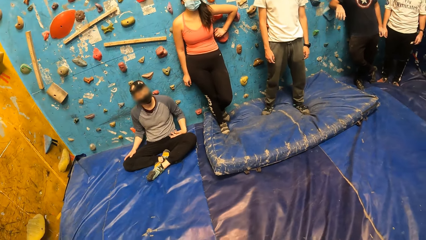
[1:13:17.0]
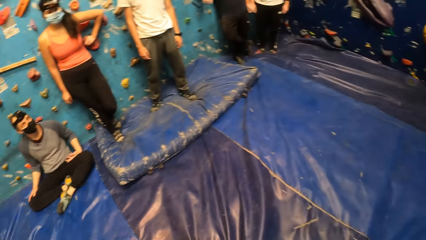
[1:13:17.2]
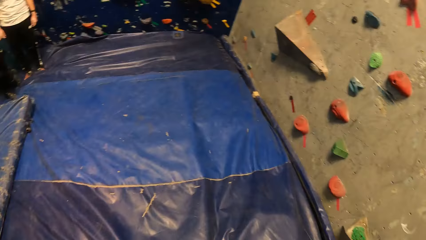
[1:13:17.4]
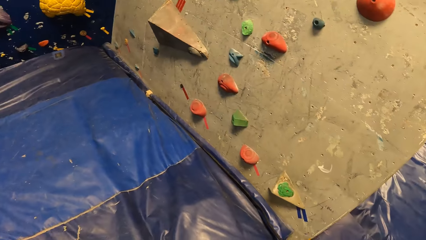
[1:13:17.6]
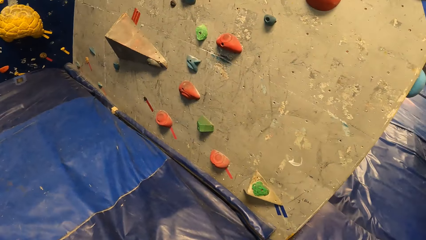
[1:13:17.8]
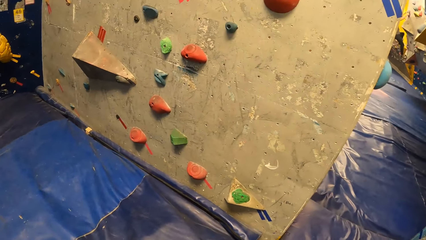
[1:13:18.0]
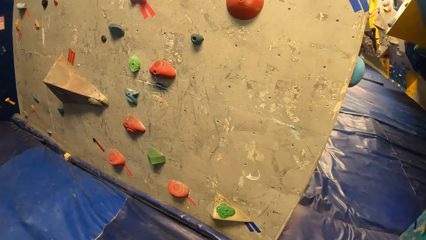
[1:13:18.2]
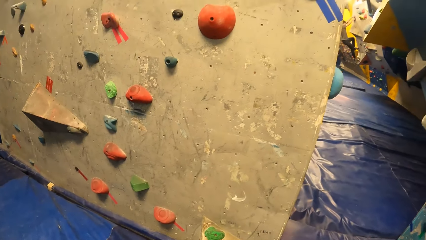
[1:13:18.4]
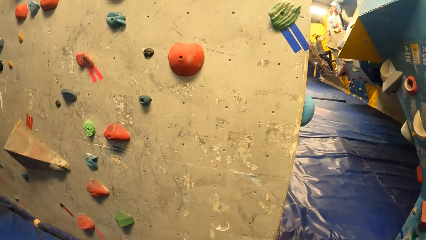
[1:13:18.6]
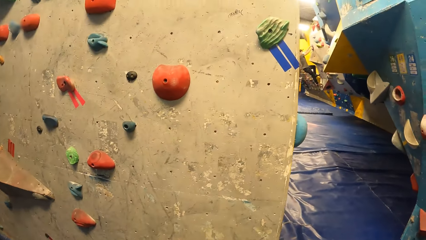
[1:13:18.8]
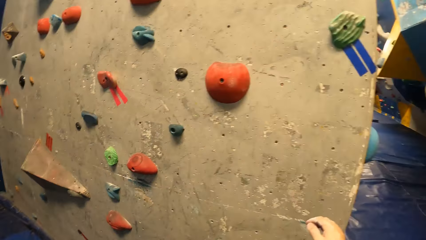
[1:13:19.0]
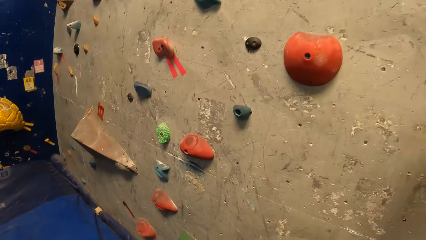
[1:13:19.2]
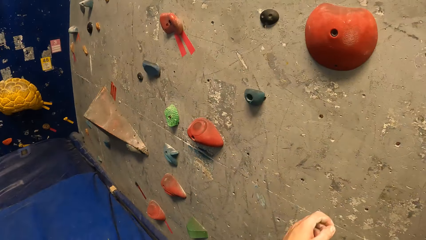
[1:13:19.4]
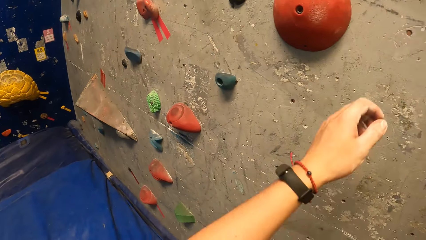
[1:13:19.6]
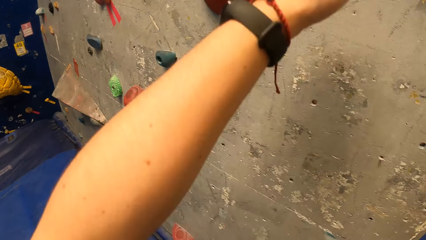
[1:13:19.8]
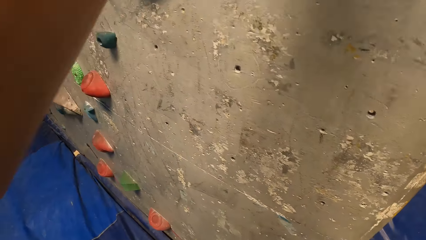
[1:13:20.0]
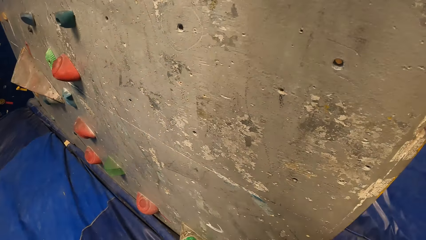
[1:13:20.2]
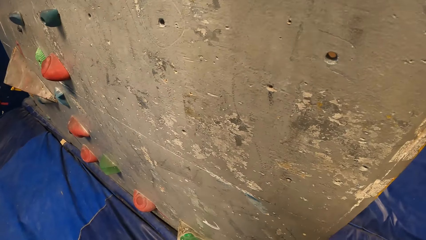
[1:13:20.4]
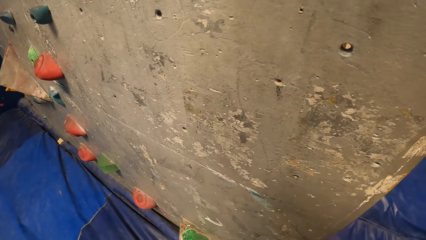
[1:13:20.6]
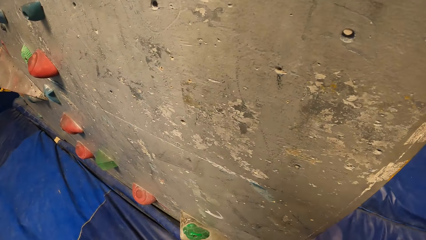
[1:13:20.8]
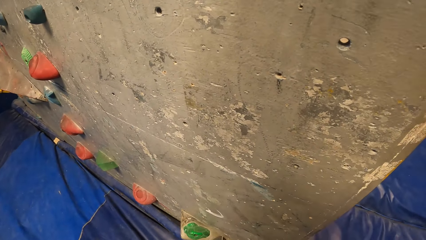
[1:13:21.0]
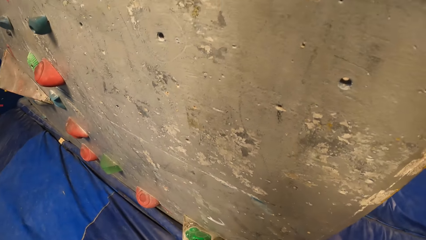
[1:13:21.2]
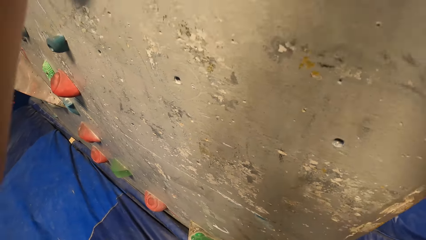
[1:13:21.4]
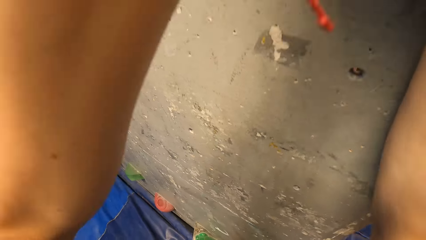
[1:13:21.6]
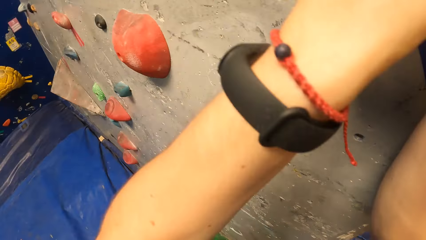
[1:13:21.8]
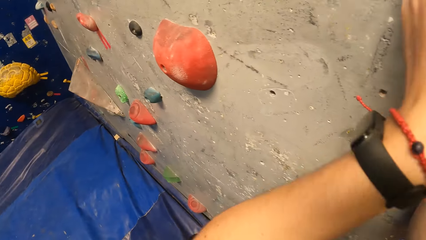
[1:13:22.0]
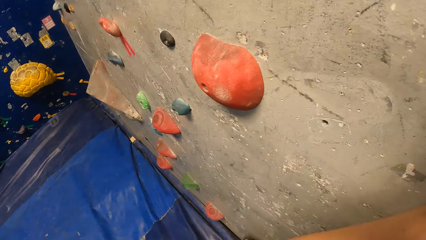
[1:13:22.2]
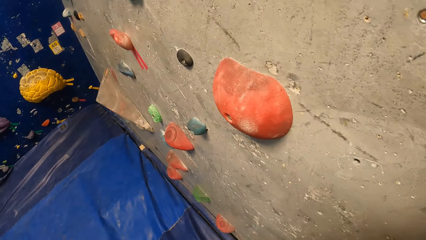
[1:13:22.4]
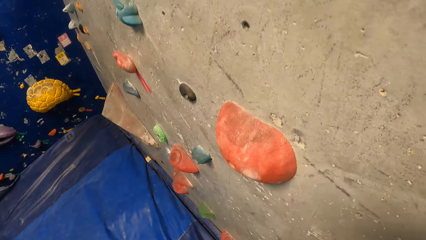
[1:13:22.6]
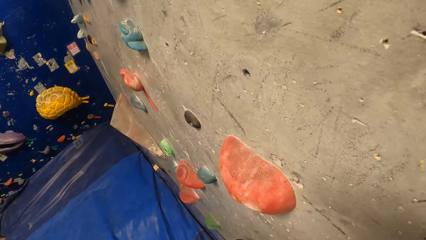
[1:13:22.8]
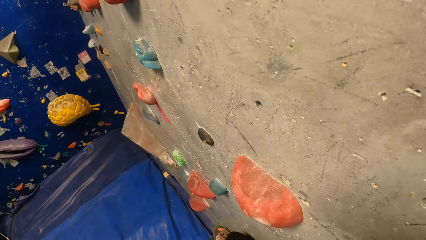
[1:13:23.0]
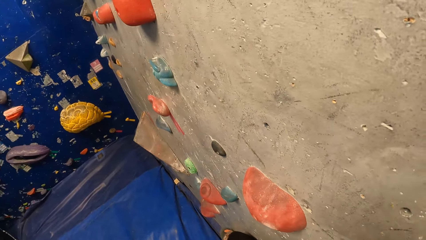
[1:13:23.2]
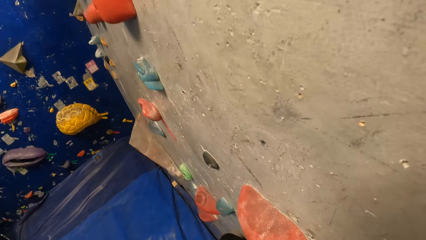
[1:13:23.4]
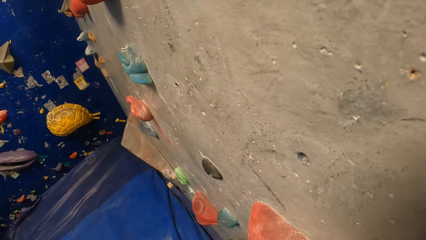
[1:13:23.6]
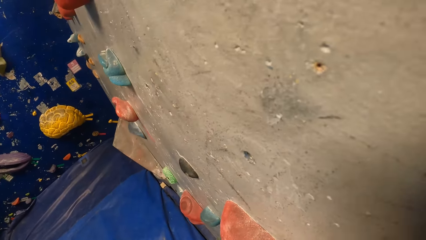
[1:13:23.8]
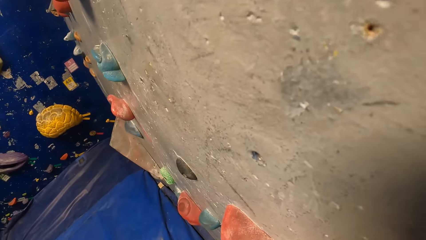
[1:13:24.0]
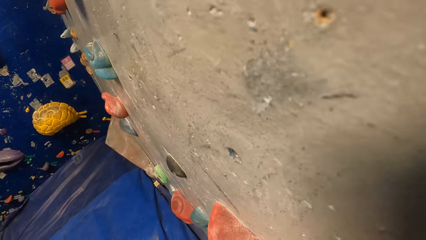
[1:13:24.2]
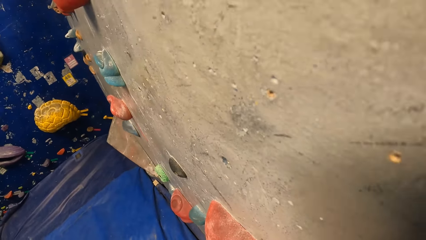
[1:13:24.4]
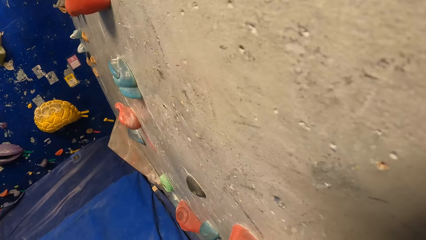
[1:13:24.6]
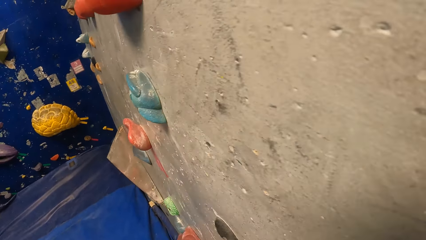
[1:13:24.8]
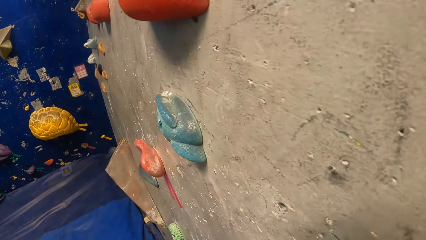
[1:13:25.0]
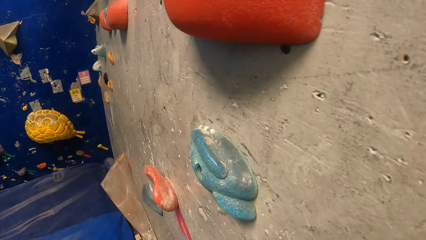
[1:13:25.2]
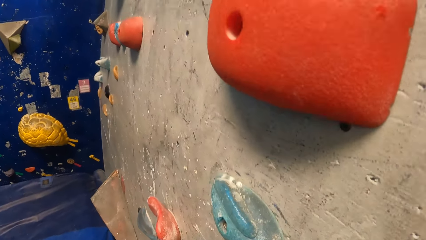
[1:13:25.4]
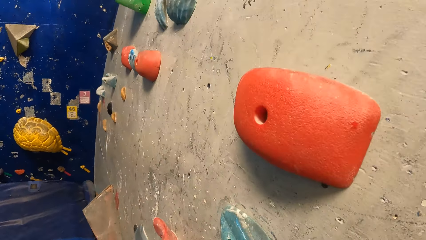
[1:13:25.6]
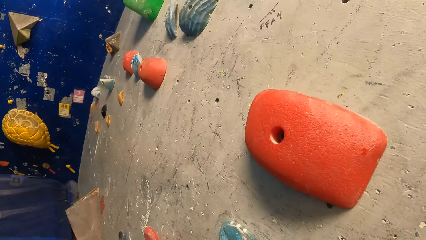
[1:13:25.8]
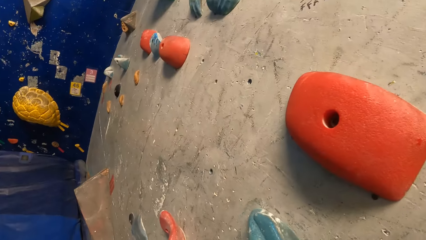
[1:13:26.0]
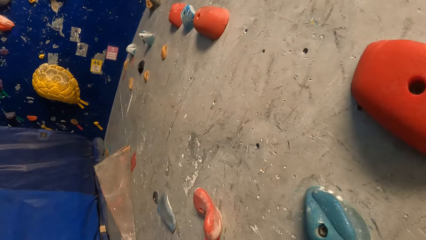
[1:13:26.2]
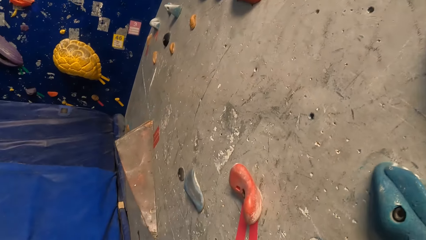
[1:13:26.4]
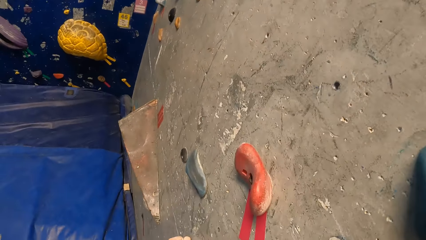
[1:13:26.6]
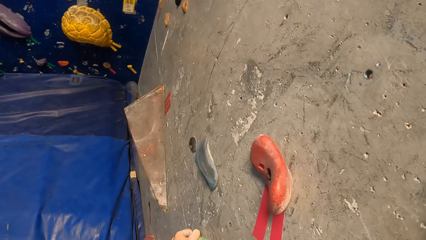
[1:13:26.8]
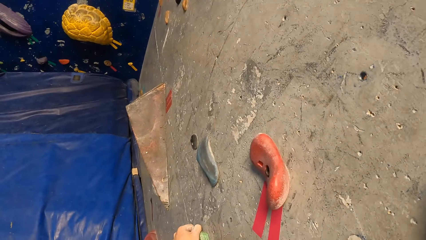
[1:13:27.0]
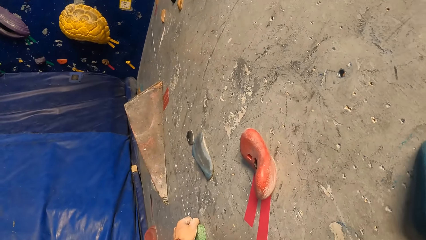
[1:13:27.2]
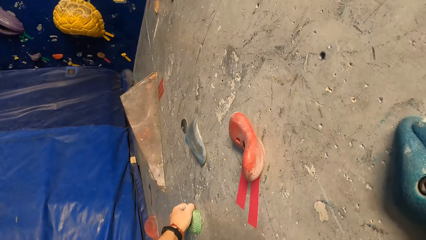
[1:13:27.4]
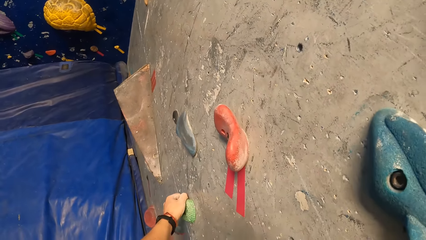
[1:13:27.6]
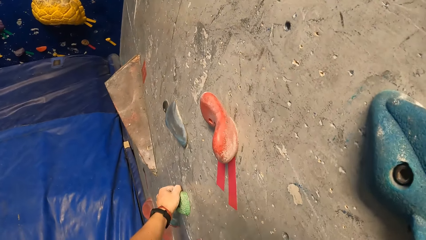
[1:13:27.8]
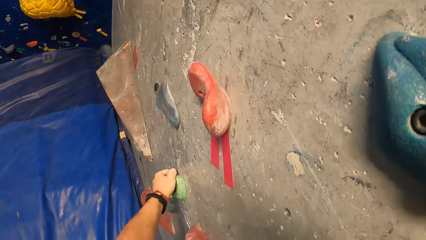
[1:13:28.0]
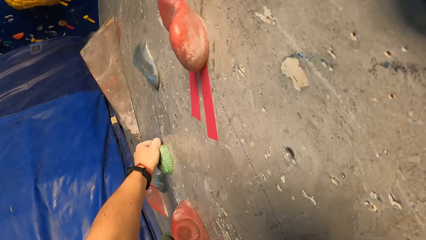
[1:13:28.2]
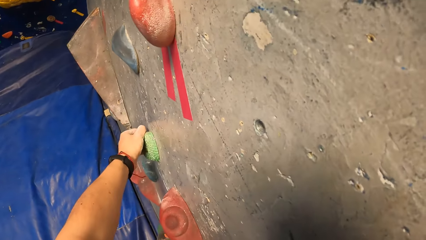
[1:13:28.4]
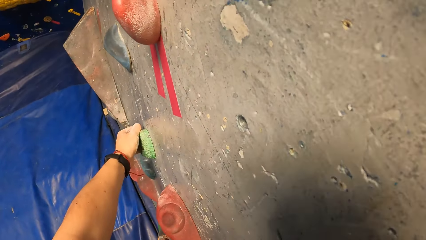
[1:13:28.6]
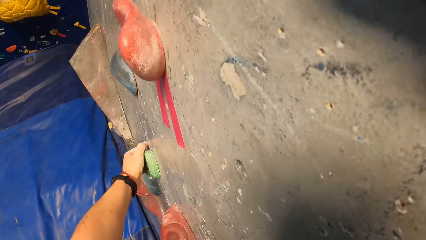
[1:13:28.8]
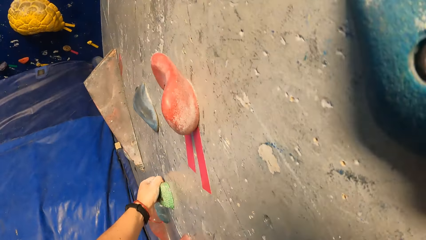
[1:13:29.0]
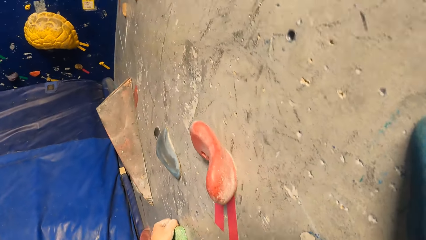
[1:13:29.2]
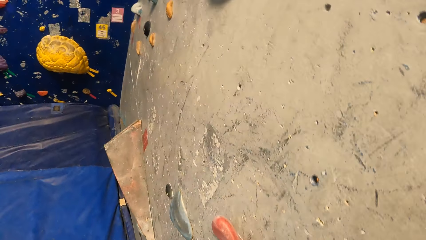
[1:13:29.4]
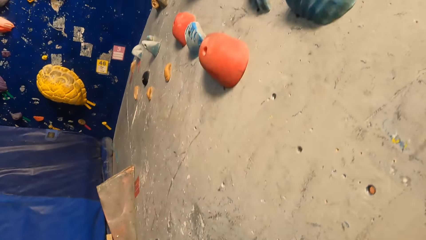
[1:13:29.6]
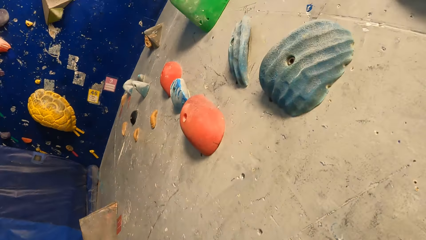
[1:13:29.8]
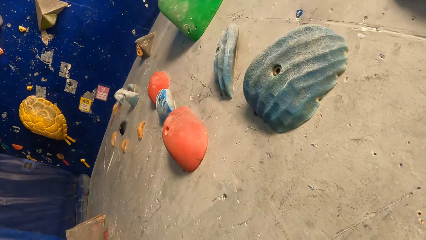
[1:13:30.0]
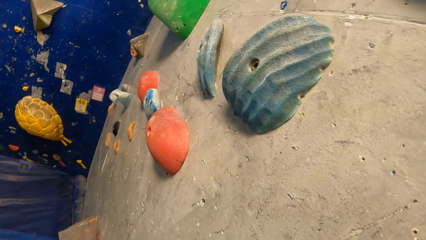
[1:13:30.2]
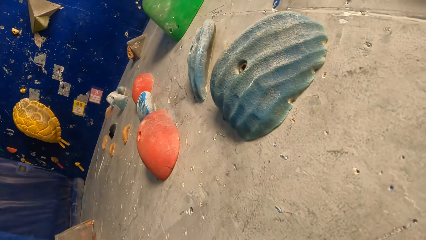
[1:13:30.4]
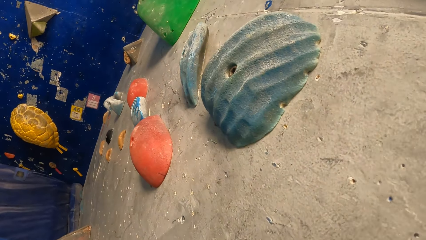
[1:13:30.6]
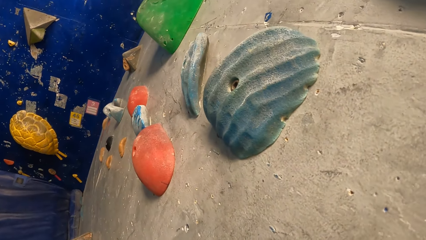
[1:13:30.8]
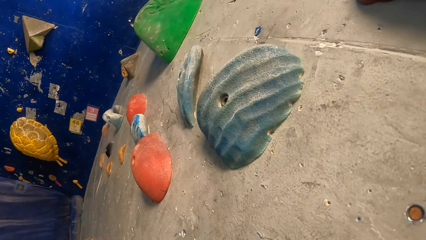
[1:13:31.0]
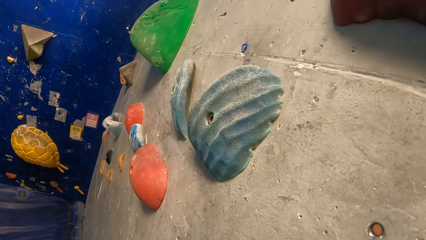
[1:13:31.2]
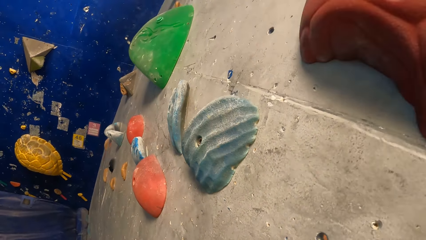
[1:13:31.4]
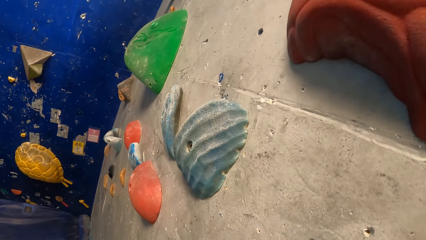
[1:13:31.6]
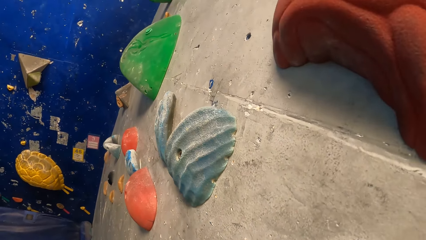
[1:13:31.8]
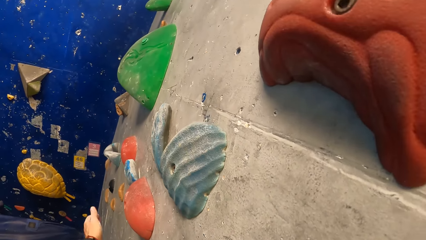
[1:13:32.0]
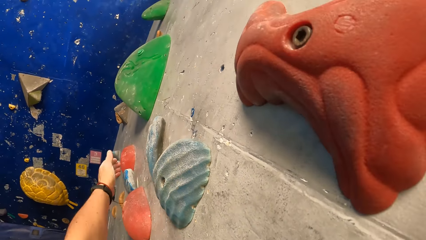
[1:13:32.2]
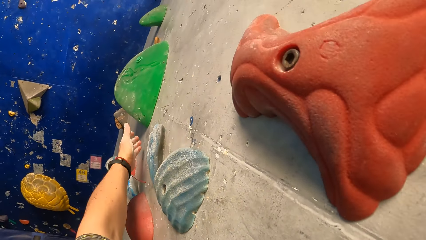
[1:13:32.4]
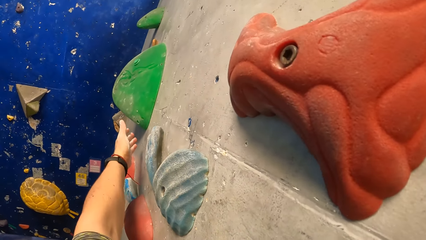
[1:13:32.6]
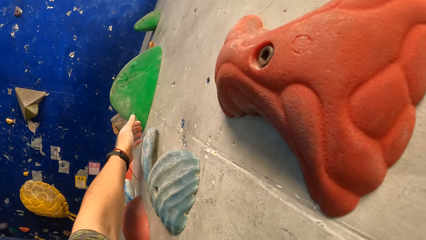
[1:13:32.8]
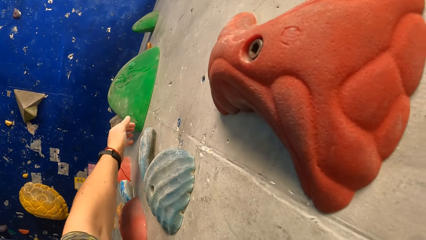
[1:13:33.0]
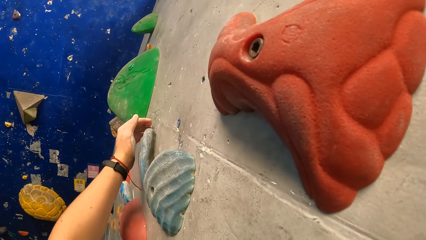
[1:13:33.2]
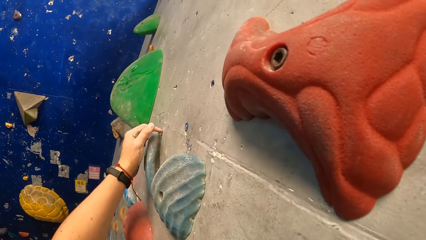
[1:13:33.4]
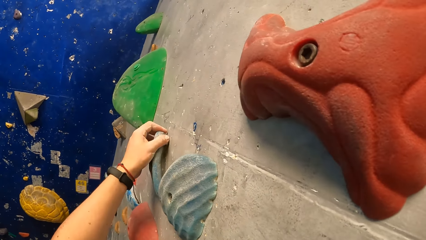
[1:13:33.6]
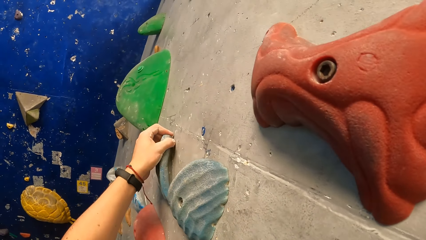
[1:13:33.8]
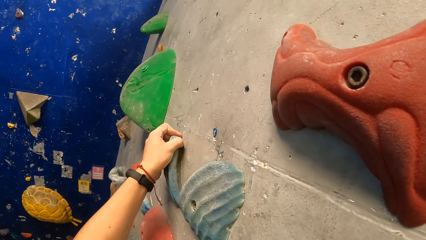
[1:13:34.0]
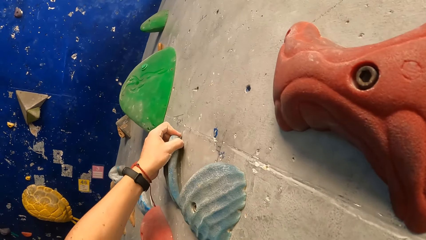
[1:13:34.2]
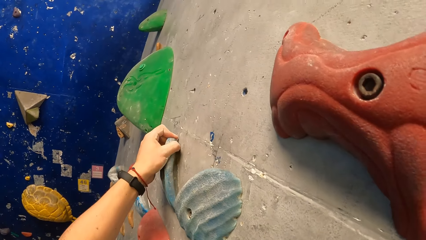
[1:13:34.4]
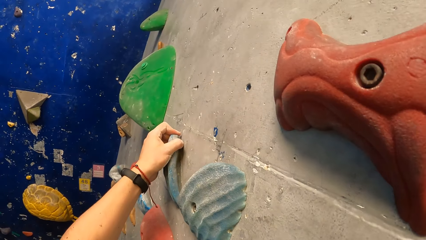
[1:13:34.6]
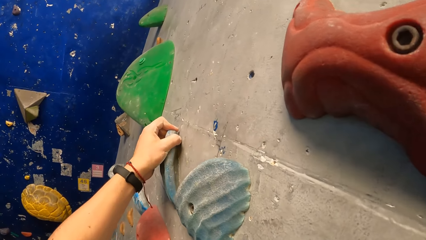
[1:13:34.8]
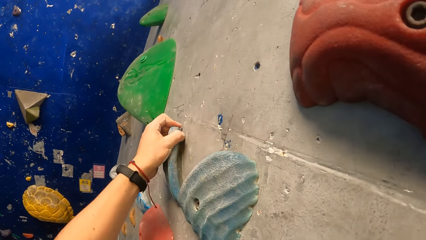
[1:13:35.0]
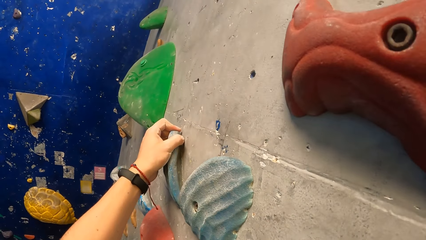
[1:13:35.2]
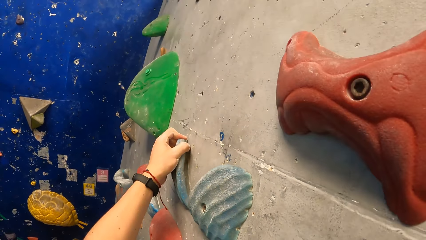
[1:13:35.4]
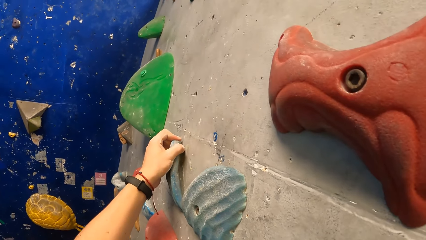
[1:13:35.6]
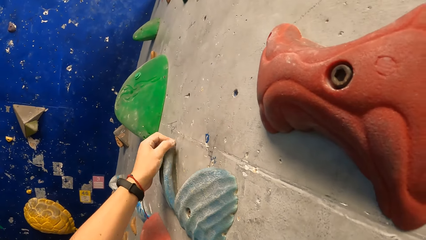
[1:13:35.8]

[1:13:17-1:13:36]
The camera wearer holds the holder. He climbs the wall with his hands. He holds the holder. He climbs the holder. He holds the holder.
